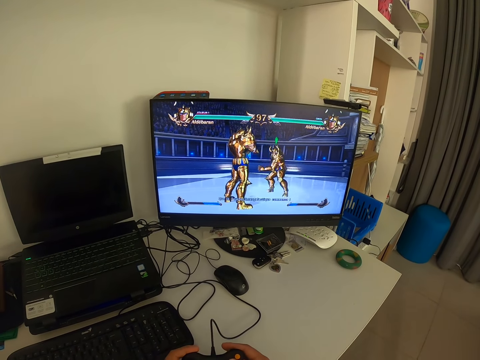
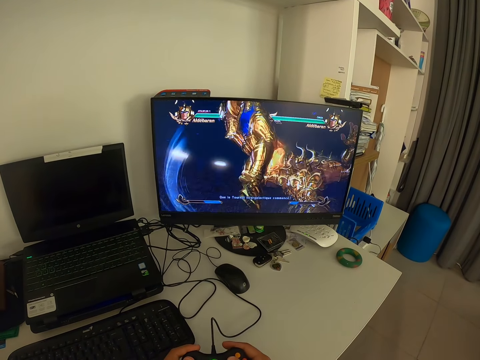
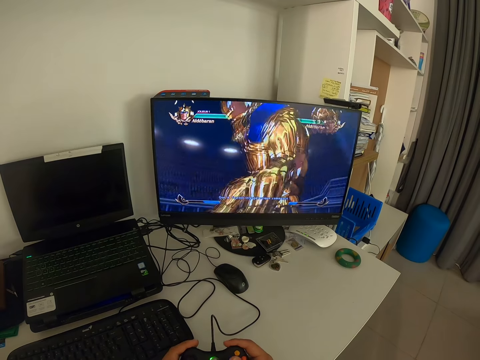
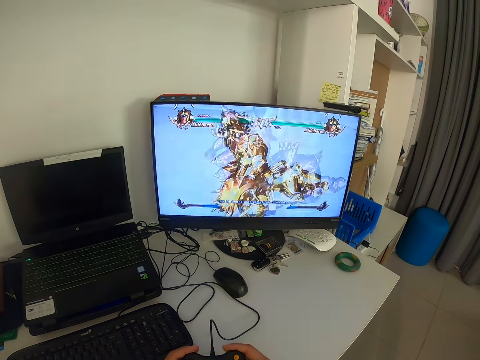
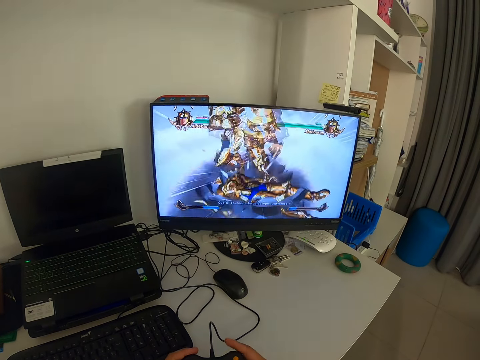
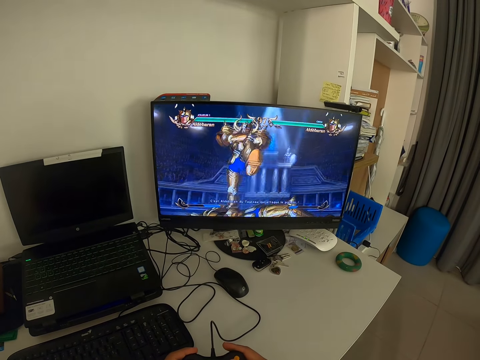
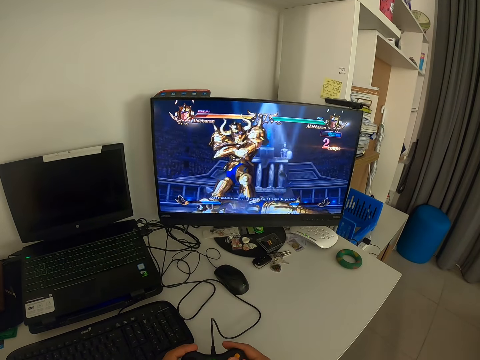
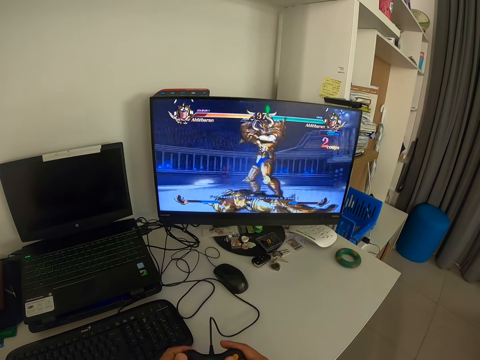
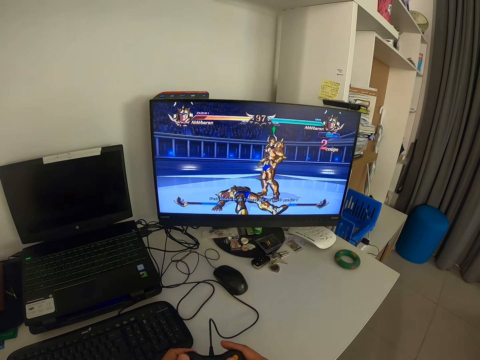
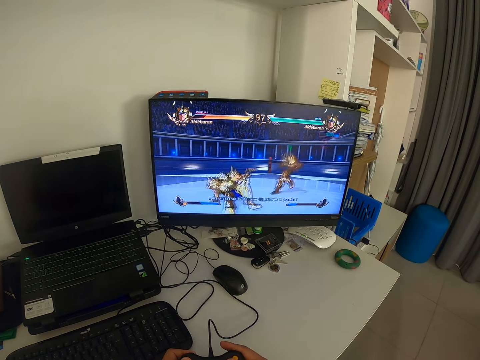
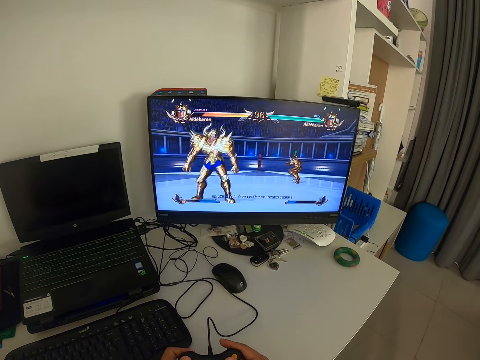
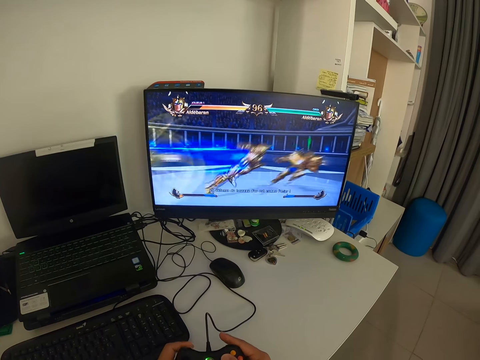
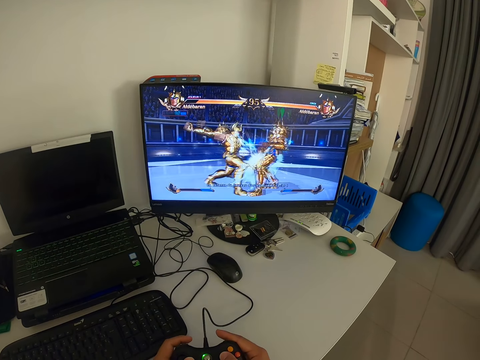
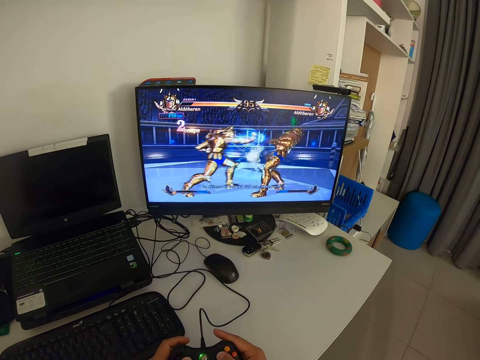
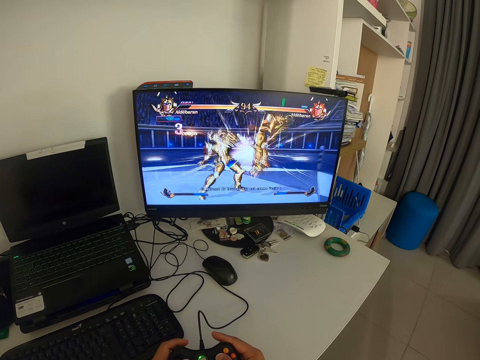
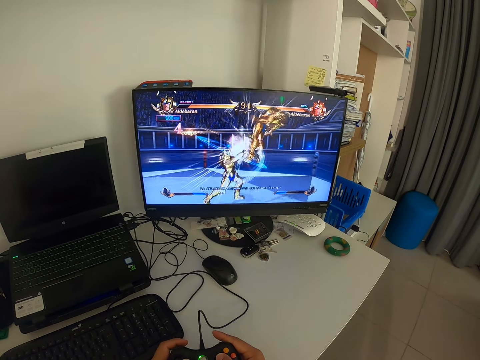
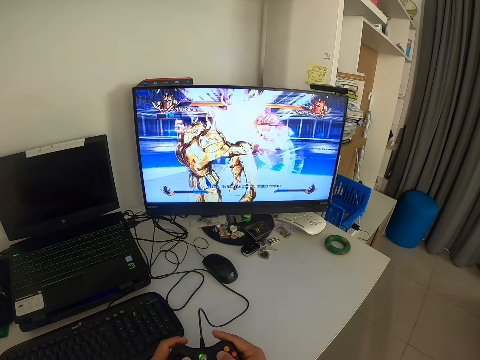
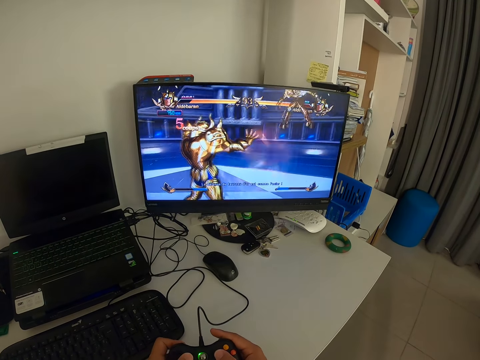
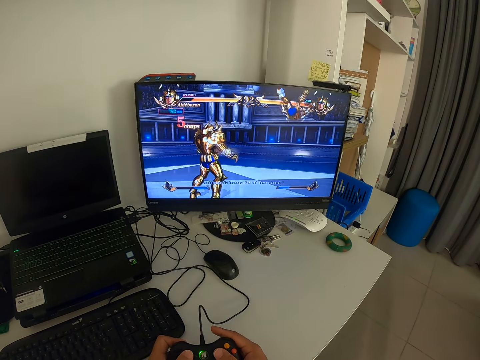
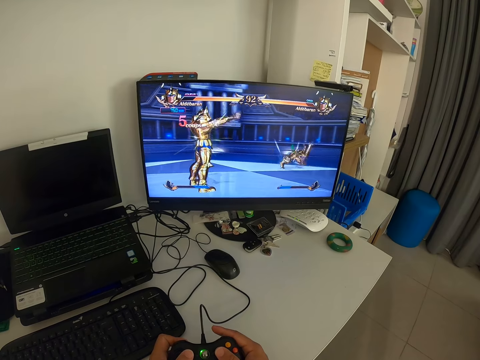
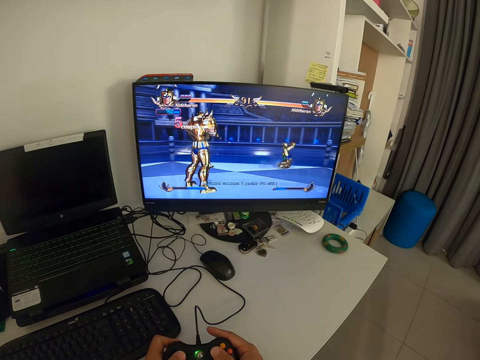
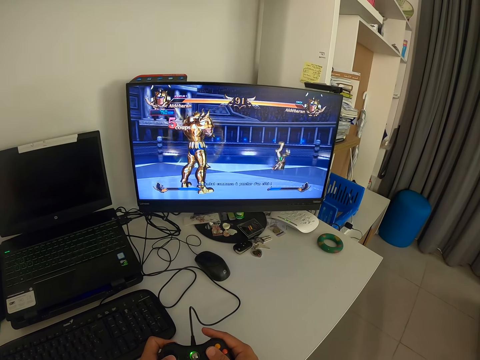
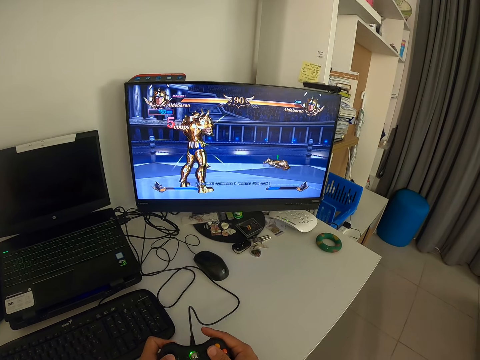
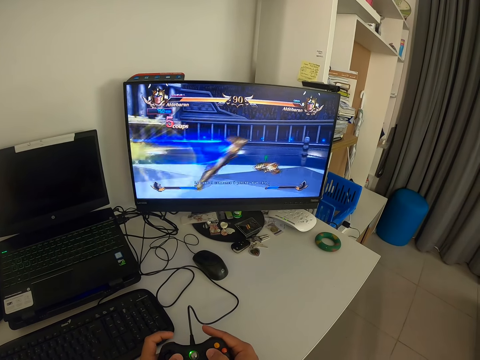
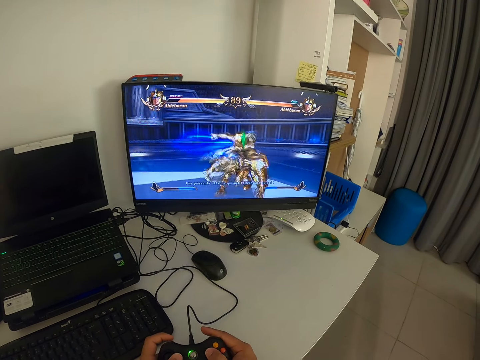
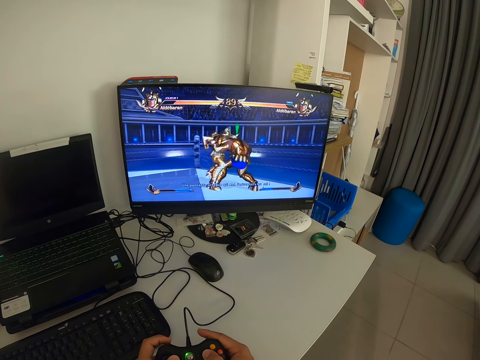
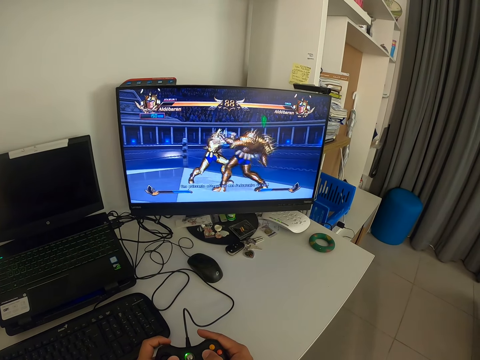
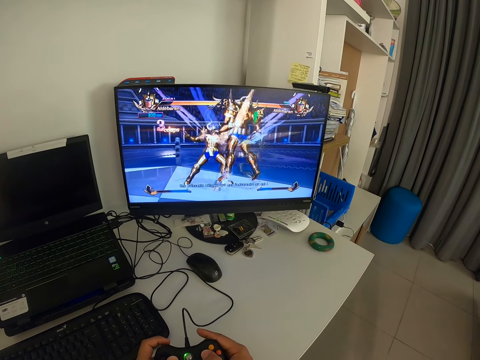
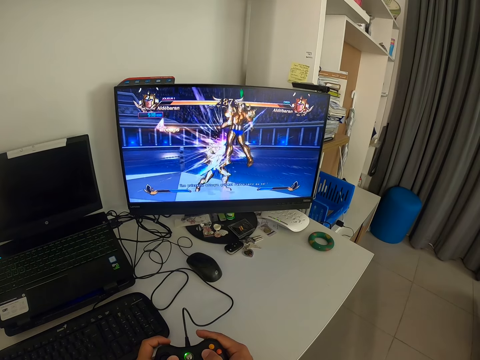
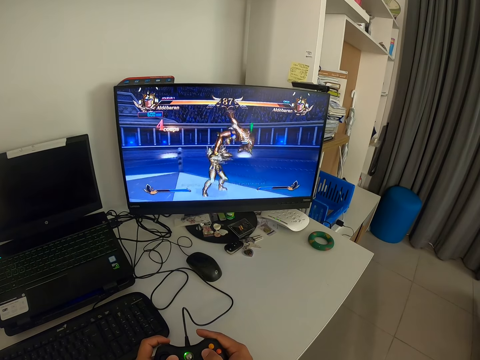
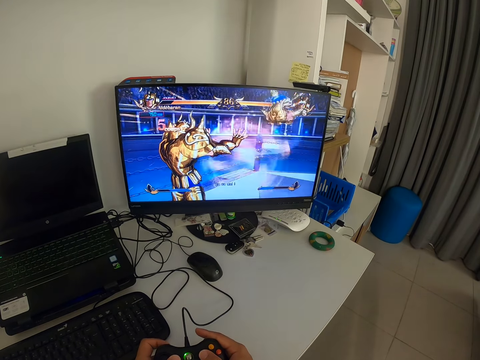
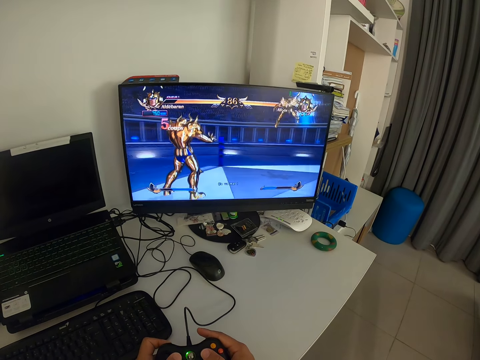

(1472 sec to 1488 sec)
The camera wearer presses a game pad. They press the game pad repeatedly.

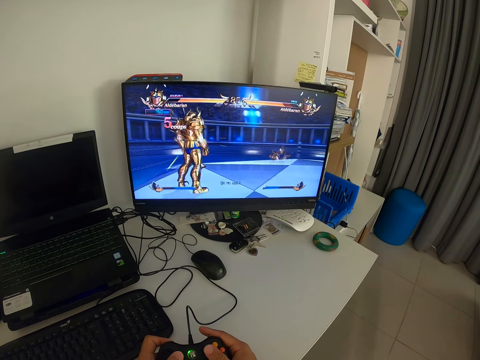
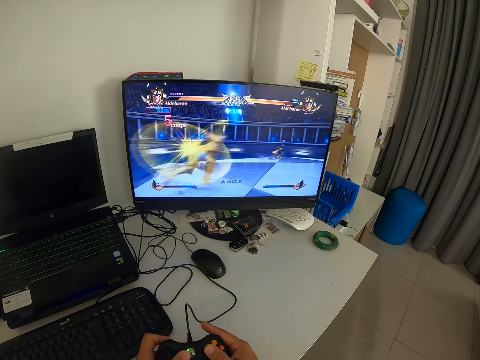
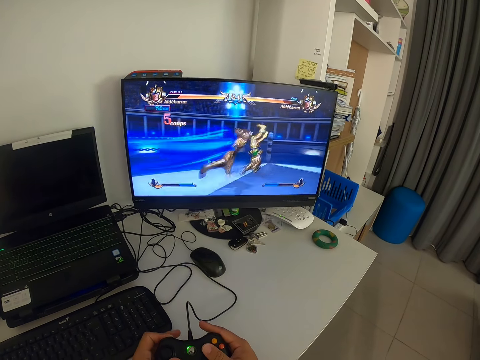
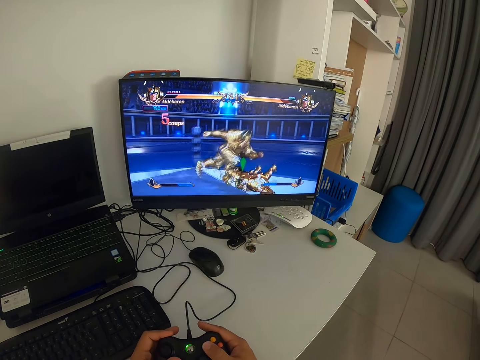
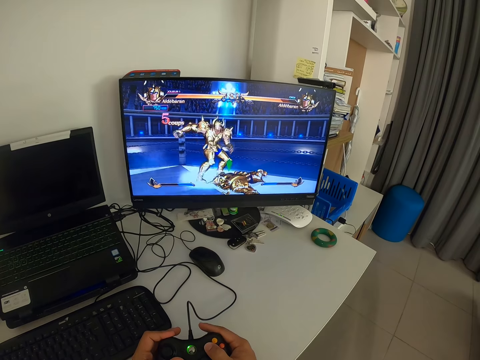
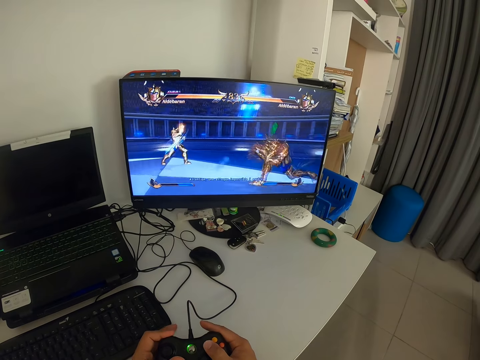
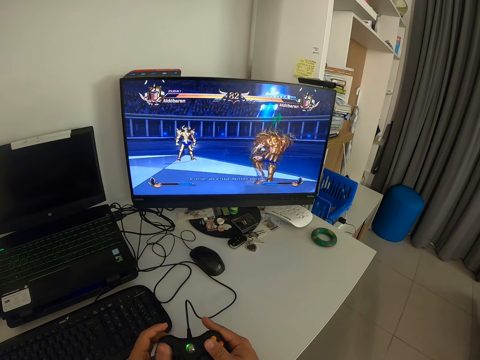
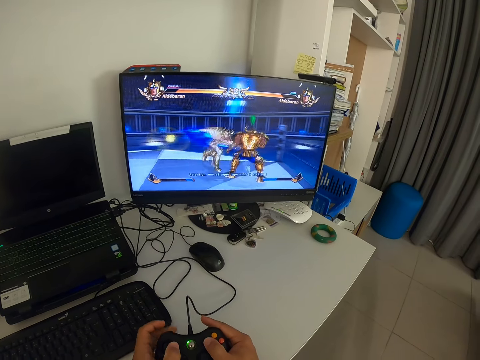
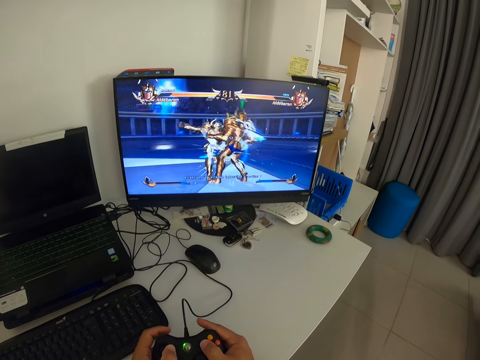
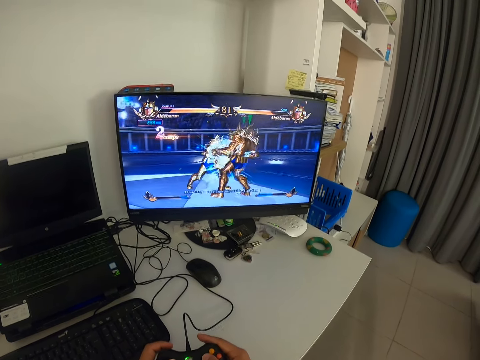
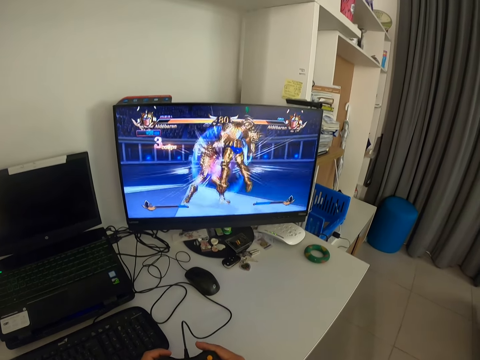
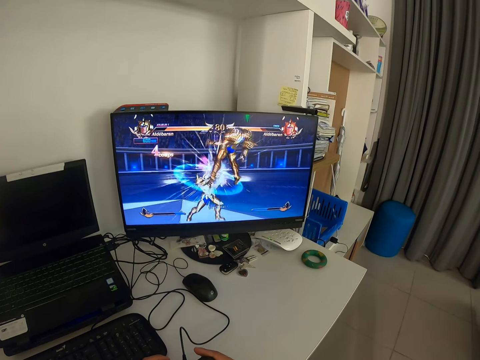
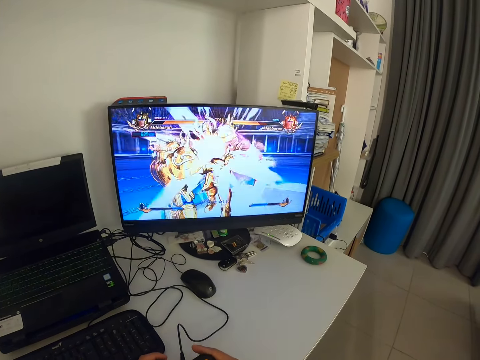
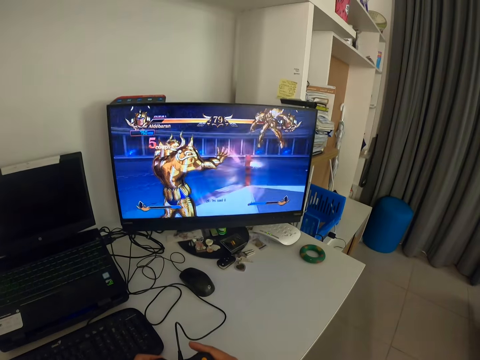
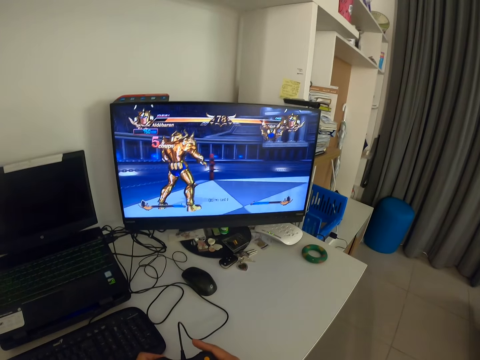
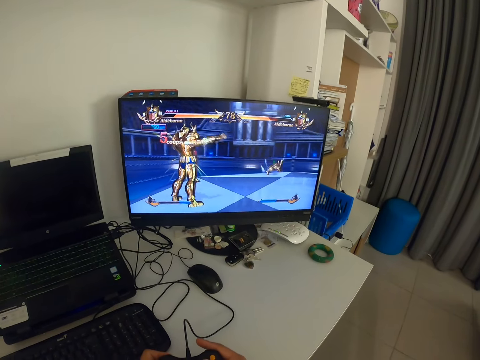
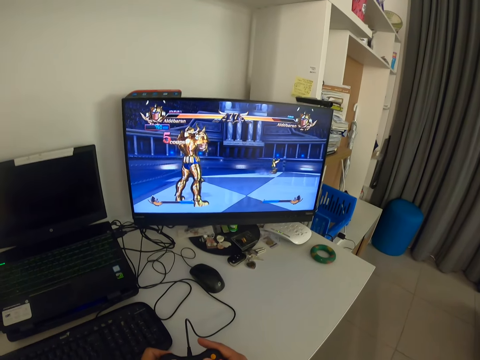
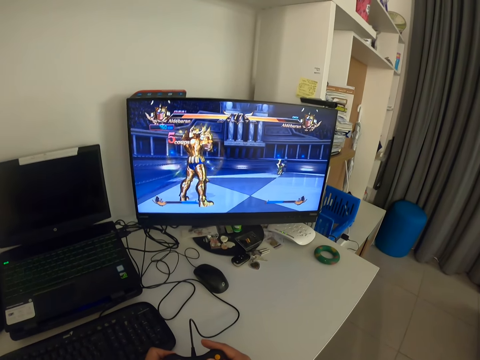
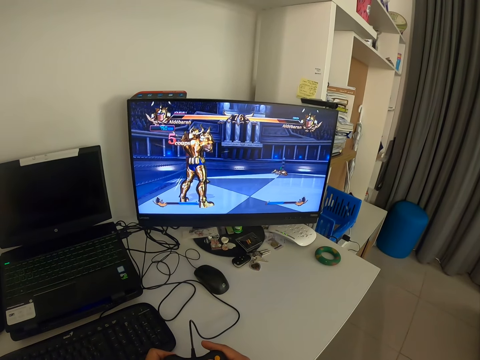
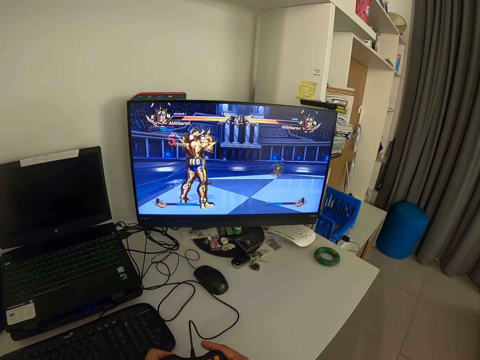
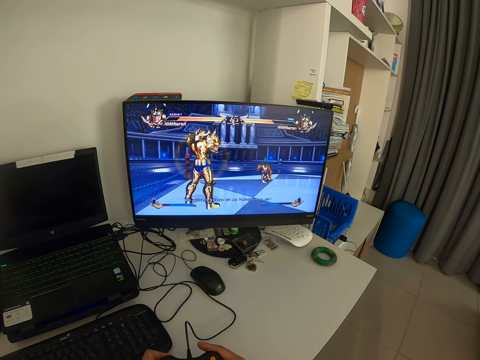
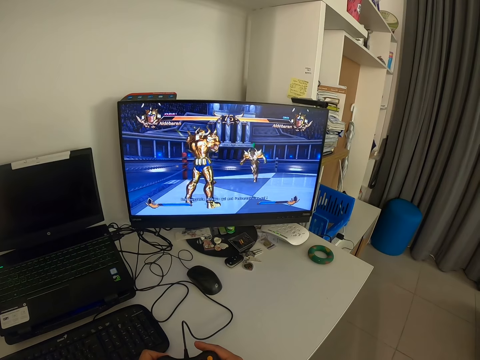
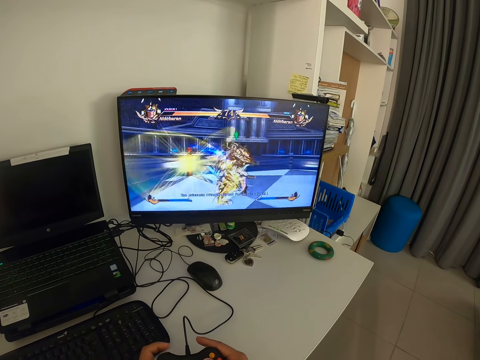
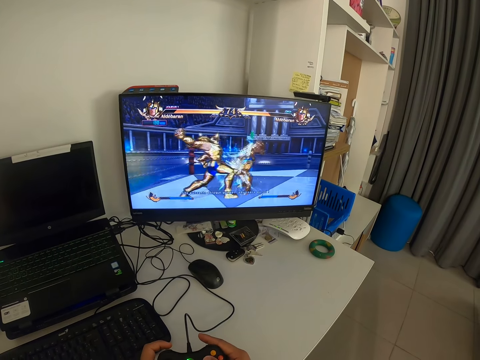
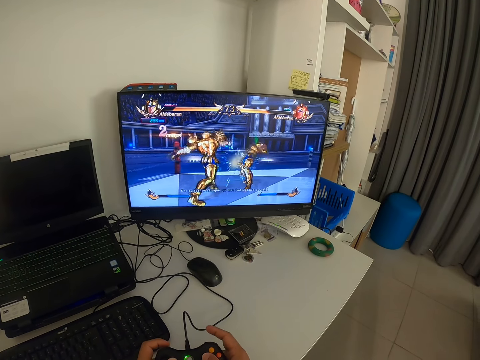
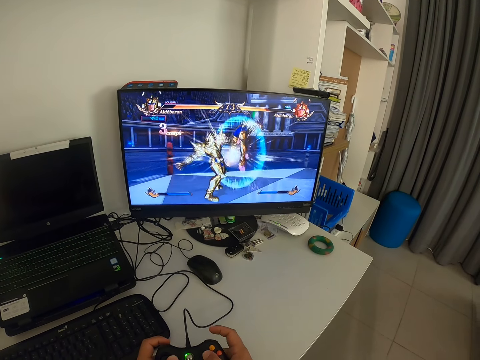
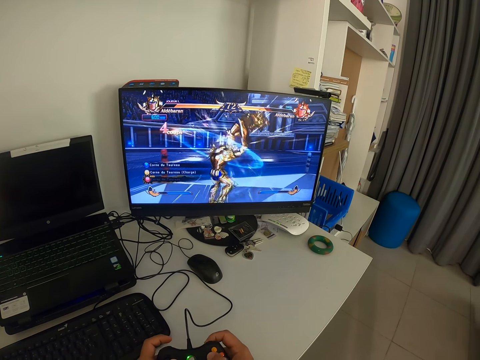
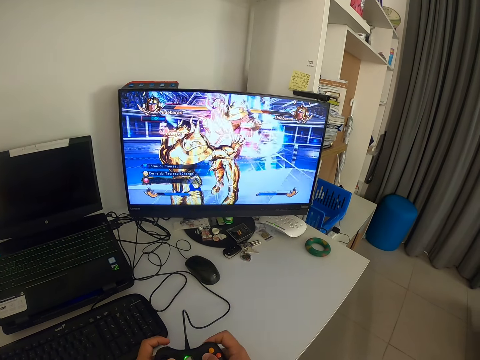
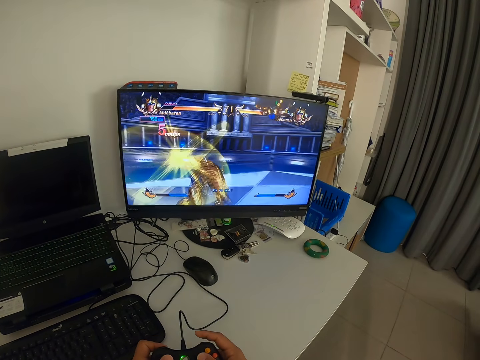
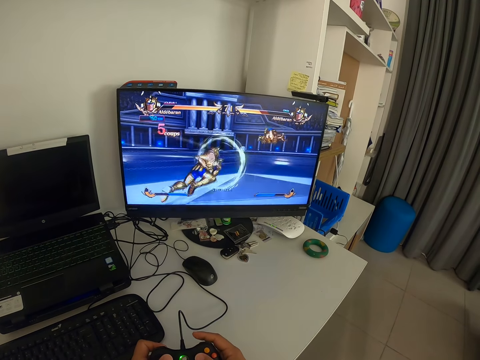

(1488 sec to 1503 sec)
The camera wearer presses a game pad. They press the game pad again. They look at the monitor. They press the game pad.
